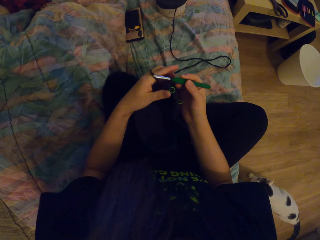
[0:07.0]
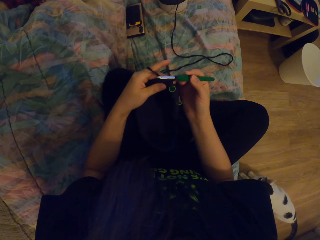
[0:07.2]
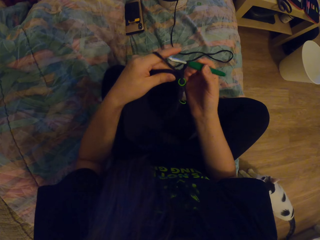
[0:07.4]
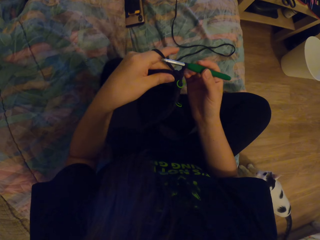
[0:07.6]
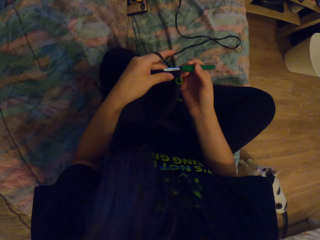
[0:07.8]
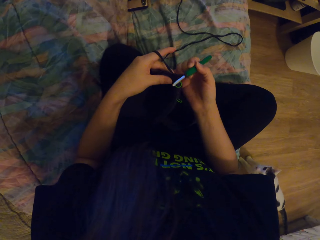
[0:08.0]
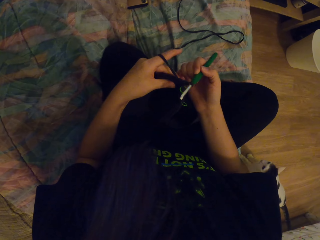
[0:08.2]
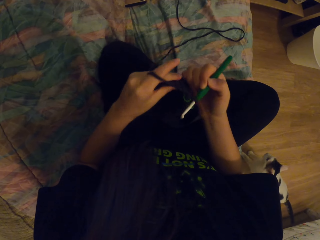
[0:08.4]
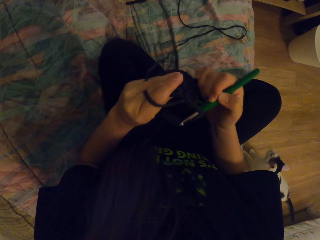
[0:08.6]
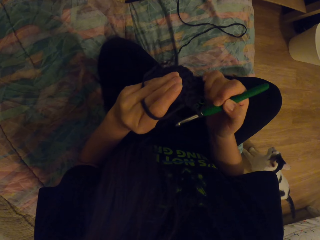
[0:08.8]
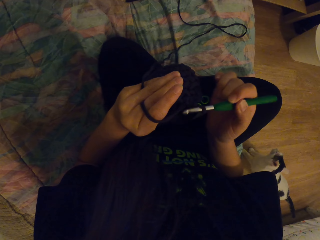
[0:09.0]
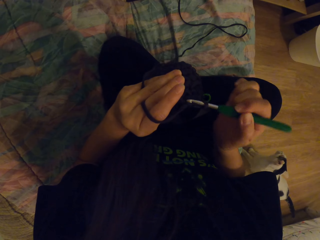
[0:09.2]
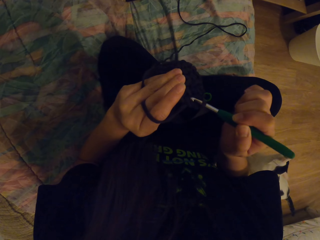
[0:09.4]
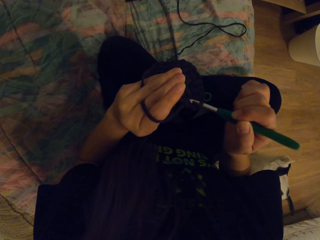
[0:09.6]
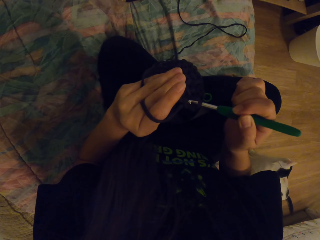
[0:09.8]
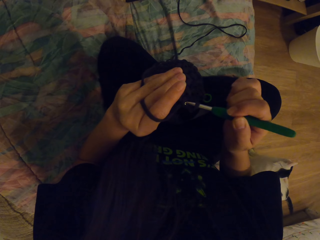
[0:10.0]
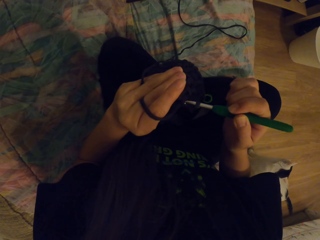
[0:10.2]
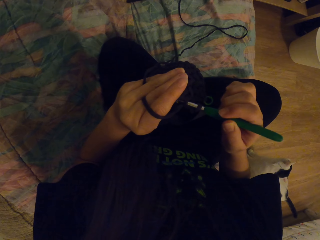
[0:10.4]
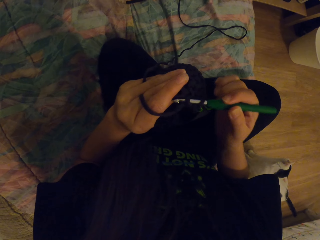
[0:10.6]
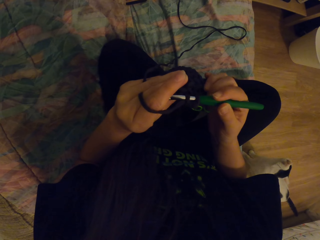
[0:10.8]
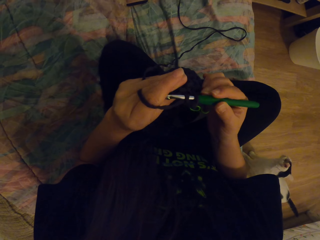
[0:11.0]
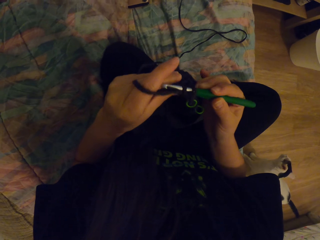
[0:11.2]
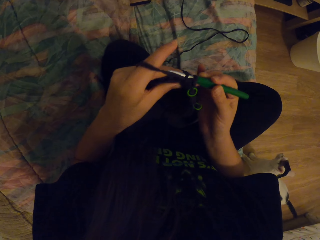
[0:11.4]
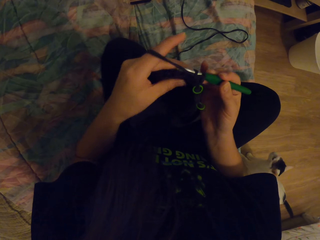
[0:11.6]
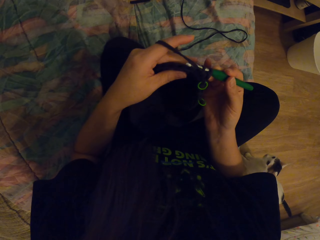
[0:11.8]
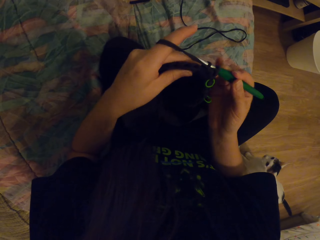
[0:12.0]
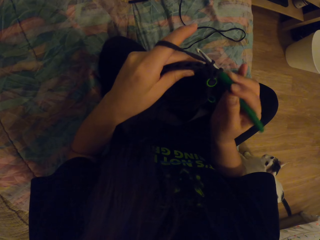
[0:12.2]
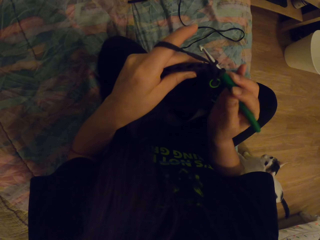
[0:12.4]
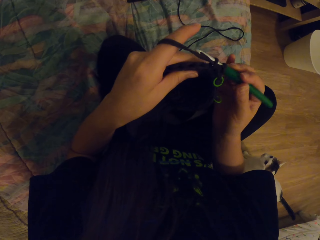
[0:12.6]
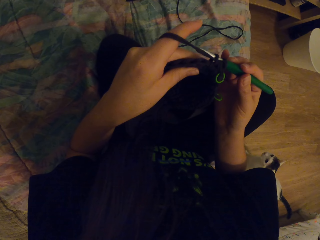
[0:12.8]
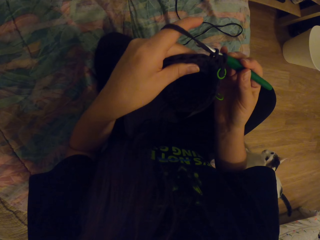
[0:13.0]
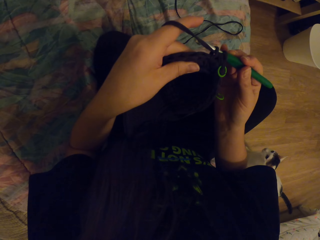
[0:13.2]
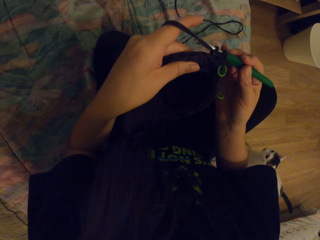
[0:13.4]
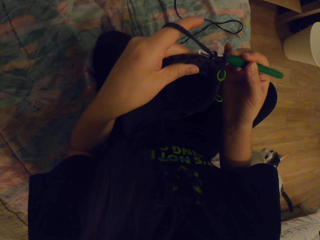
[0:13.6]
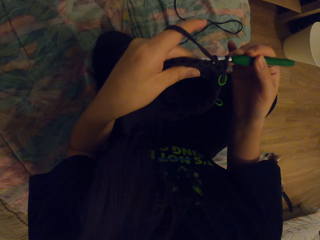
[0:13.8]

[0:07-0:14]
The camera wearer starts to crochet his something.

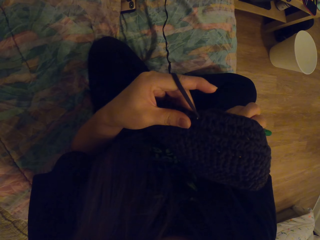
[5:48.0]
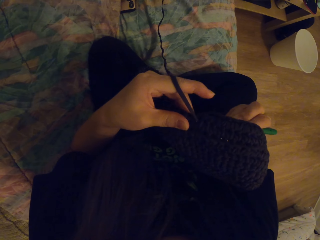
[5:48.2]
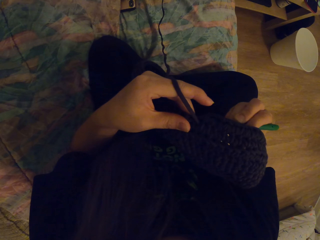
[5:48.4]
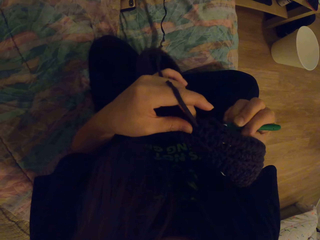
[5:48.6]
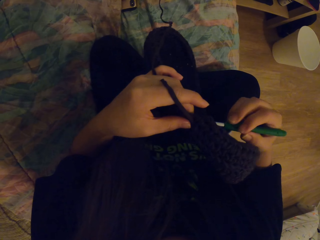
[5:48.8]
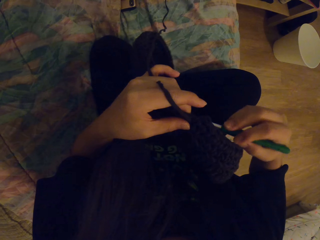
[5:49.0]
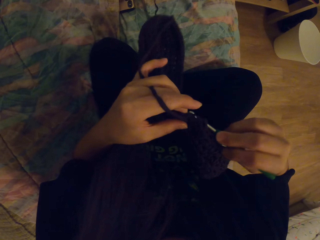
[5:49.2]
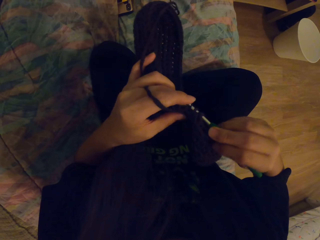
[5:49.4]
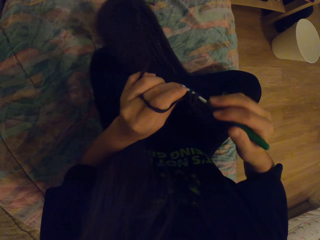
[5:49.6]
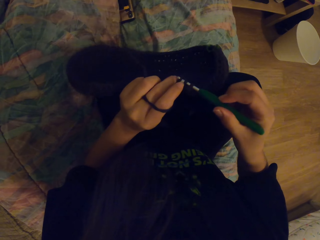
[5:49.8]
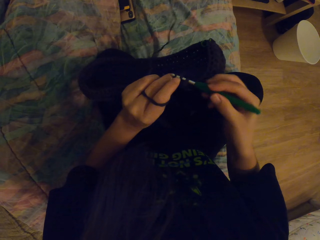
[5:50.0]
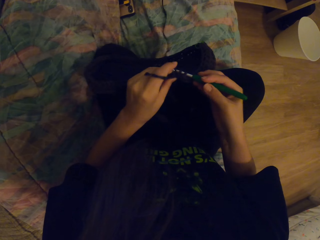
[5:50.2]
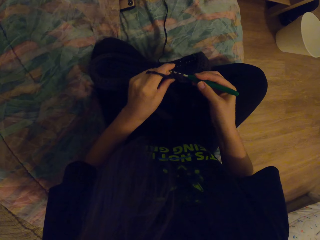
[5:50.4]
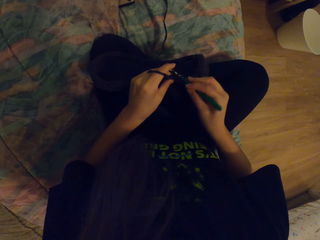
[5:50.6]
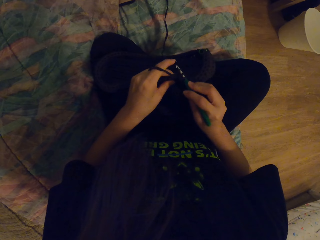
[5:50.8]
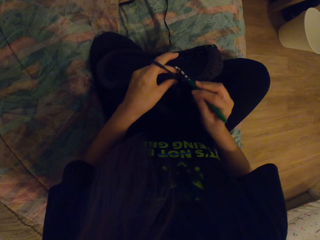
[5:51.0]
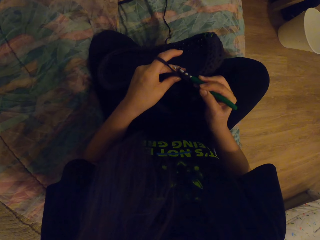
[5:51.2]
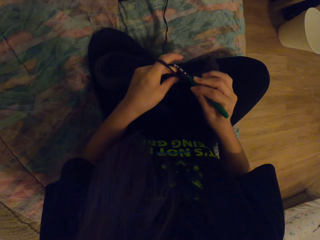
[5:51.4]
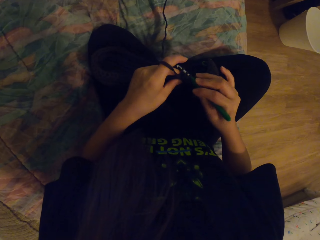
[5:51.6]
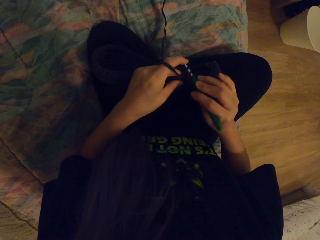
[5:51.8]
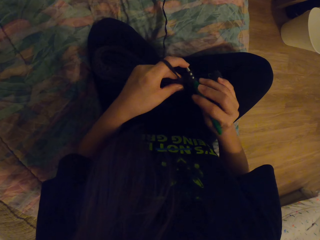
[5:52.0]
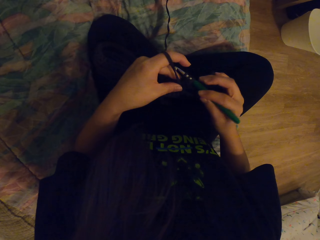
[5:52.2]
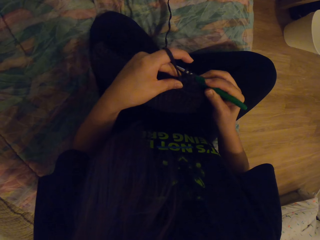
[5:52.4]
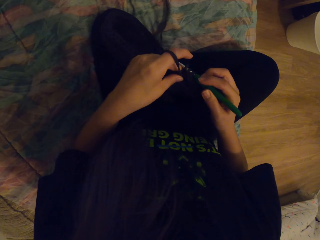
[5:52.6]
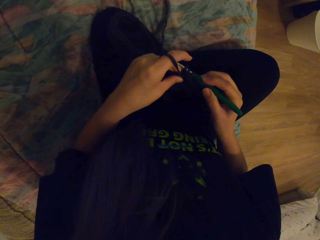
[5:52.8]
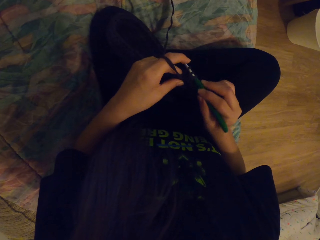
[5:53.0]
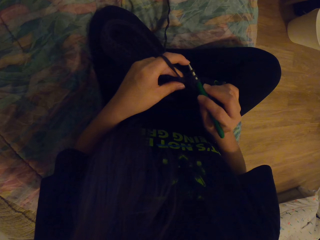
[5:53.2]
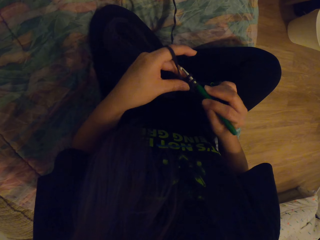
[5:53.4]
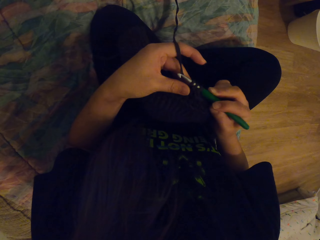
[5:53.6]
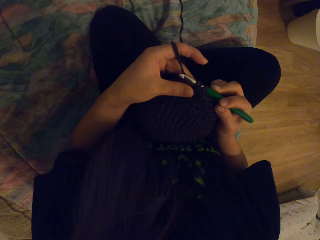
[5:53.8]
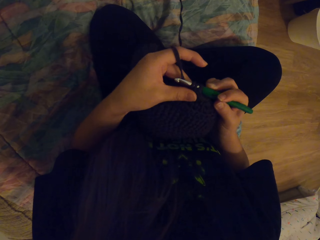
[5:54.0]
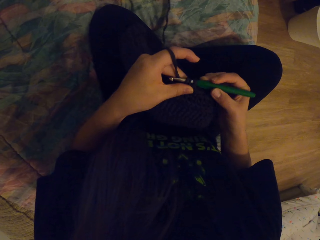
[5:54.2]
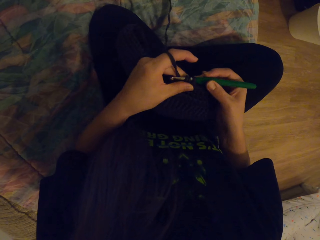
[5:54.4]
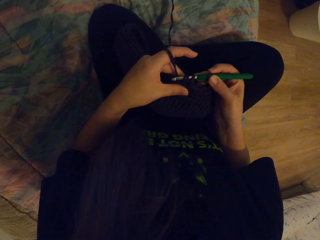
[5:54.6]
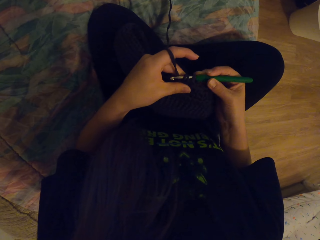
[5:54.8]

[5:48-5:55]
The camera wearer knits socks with a crochet and yarn.
